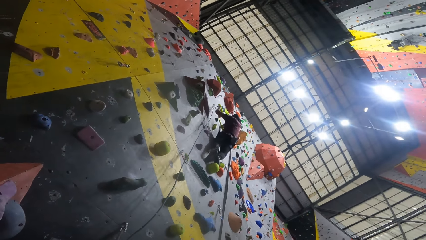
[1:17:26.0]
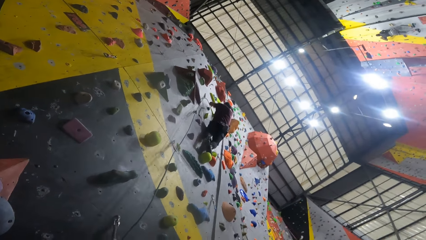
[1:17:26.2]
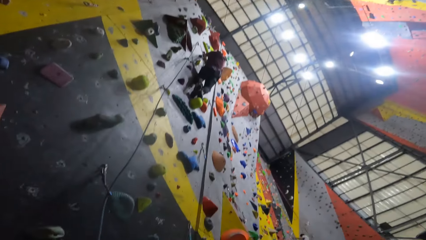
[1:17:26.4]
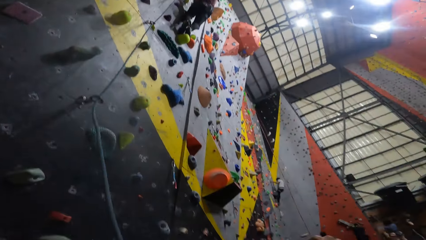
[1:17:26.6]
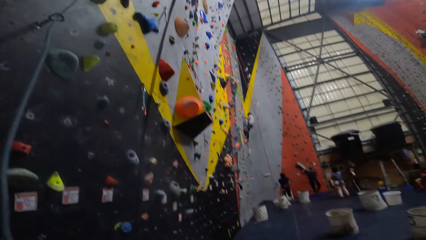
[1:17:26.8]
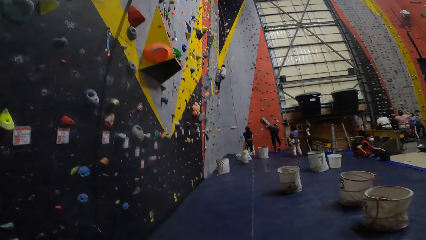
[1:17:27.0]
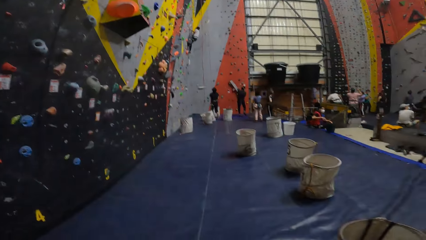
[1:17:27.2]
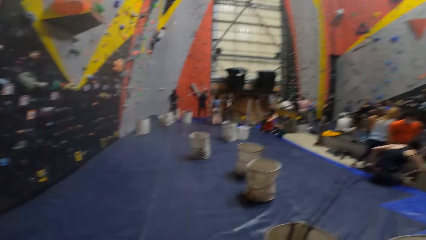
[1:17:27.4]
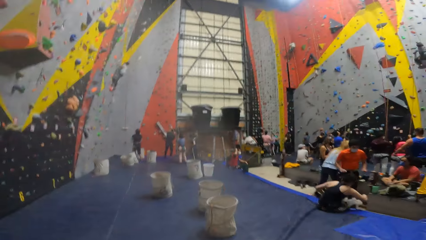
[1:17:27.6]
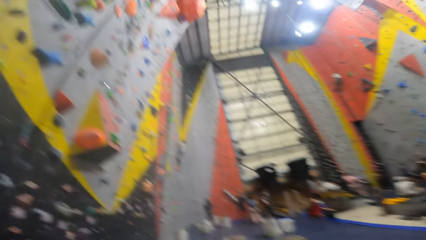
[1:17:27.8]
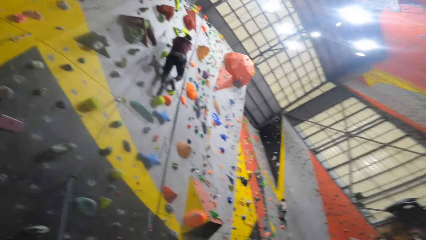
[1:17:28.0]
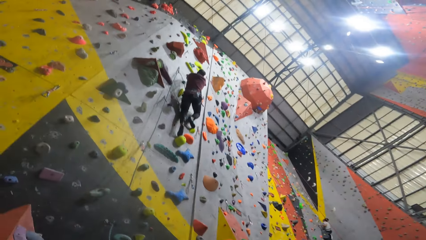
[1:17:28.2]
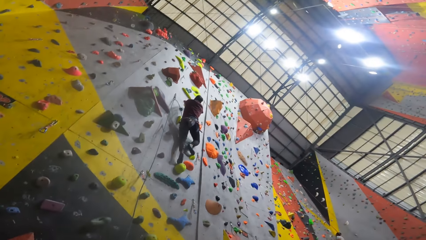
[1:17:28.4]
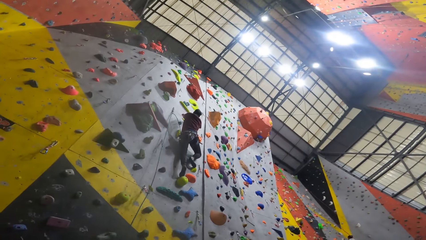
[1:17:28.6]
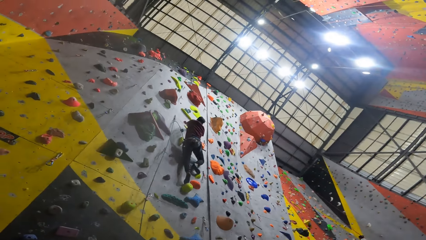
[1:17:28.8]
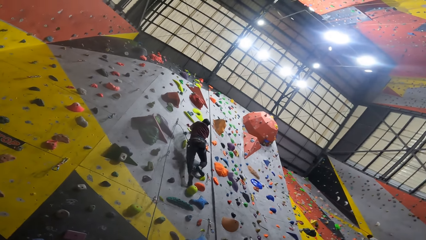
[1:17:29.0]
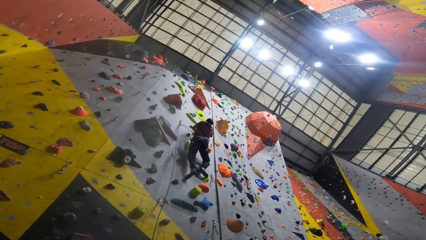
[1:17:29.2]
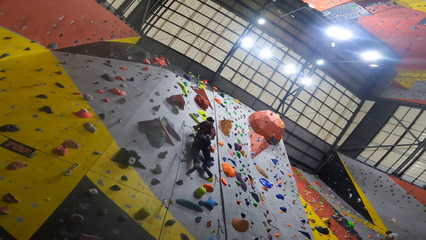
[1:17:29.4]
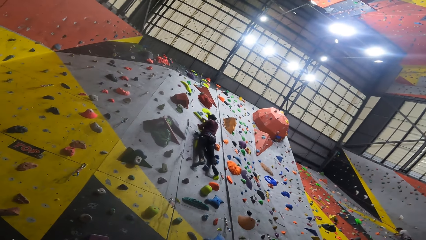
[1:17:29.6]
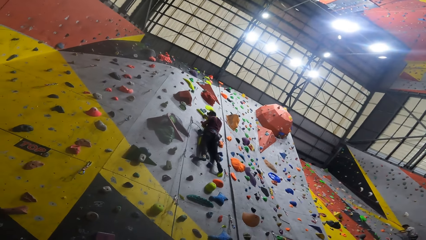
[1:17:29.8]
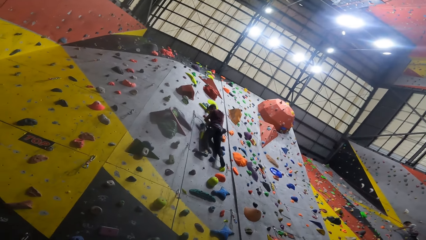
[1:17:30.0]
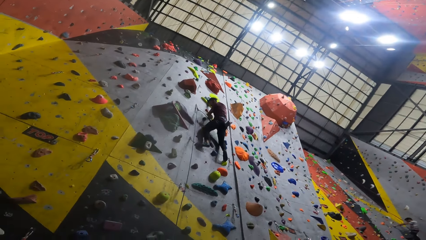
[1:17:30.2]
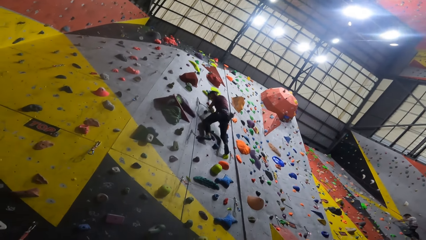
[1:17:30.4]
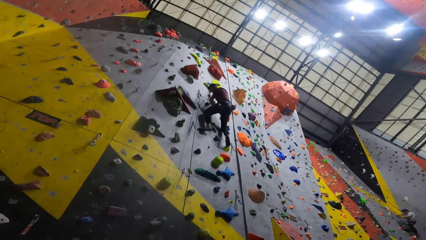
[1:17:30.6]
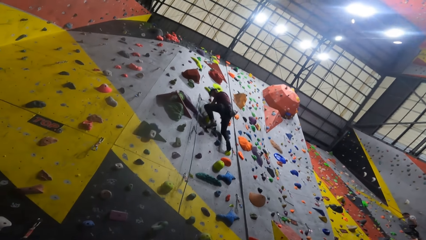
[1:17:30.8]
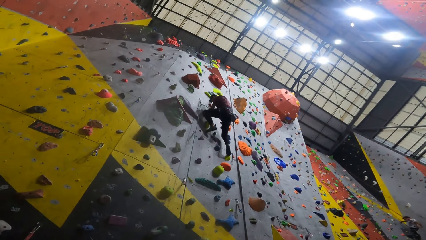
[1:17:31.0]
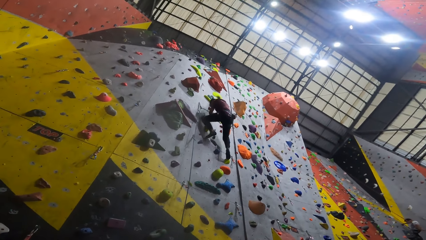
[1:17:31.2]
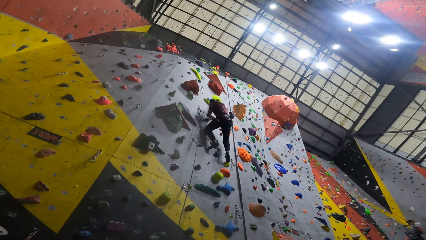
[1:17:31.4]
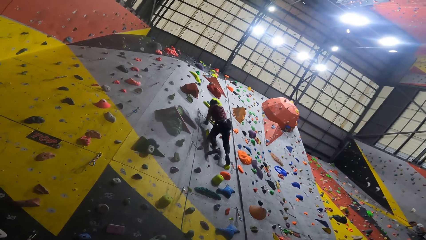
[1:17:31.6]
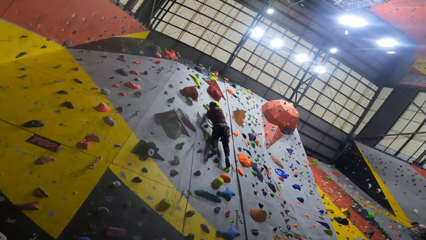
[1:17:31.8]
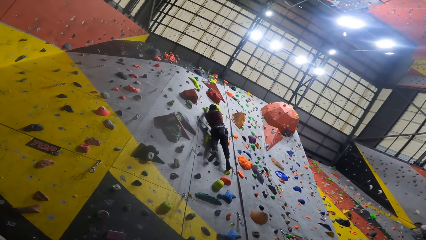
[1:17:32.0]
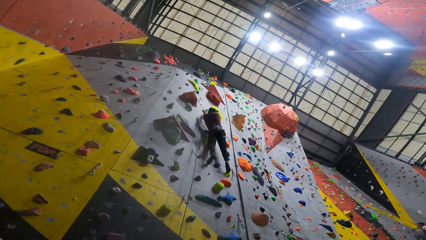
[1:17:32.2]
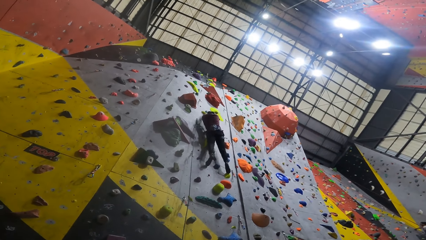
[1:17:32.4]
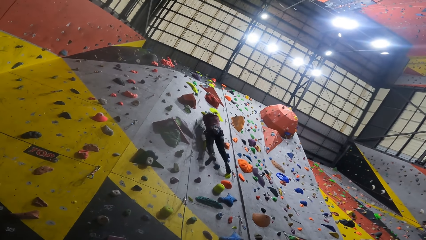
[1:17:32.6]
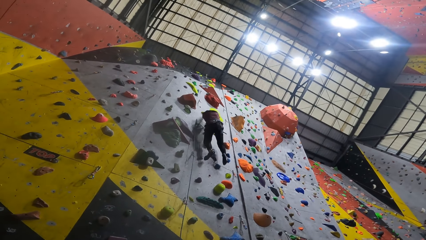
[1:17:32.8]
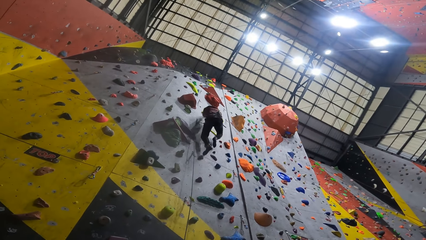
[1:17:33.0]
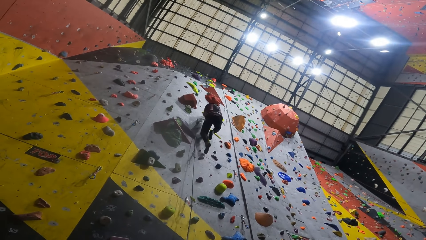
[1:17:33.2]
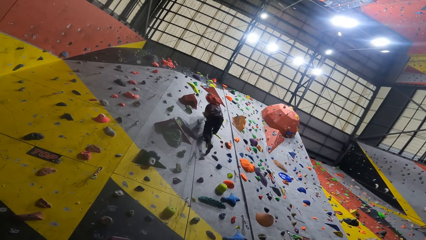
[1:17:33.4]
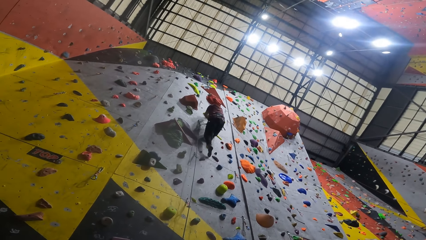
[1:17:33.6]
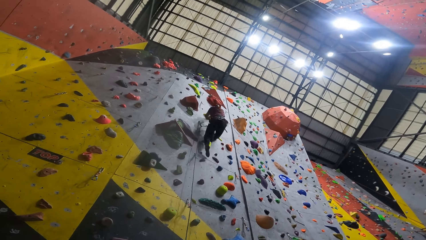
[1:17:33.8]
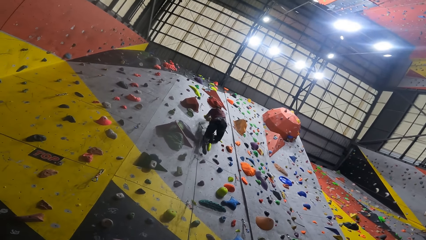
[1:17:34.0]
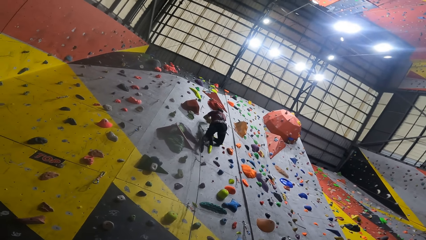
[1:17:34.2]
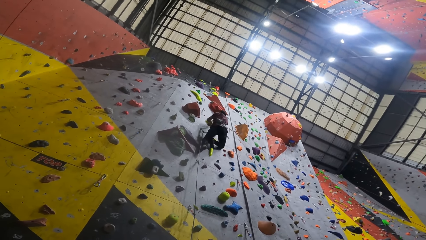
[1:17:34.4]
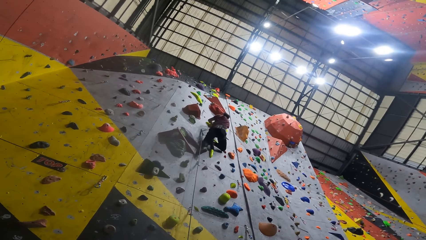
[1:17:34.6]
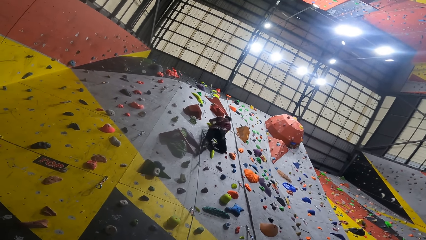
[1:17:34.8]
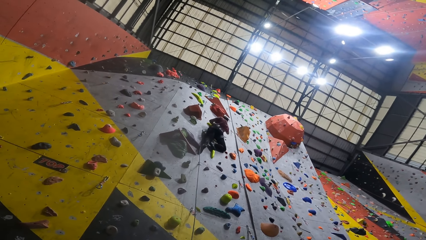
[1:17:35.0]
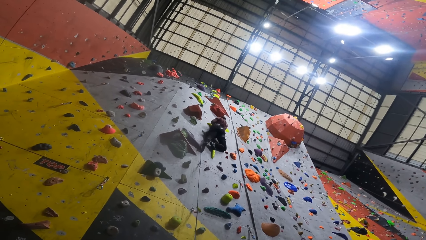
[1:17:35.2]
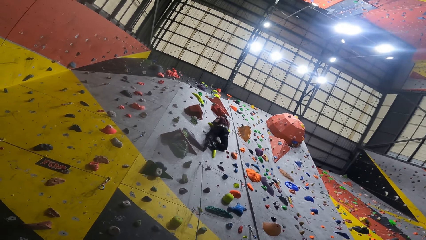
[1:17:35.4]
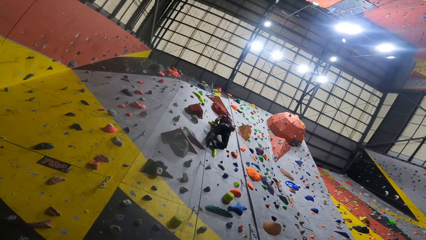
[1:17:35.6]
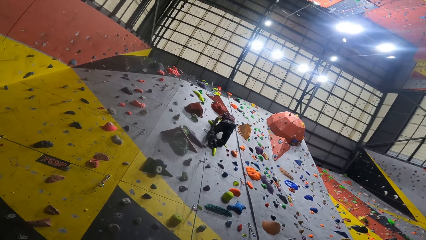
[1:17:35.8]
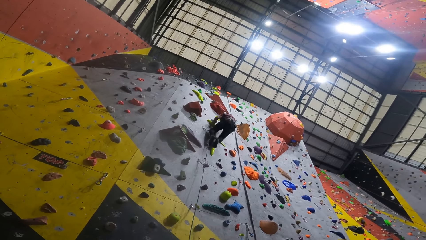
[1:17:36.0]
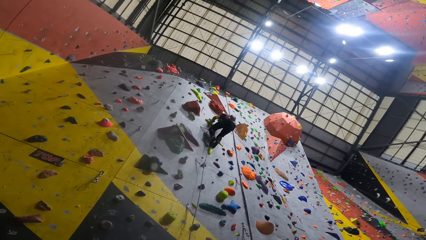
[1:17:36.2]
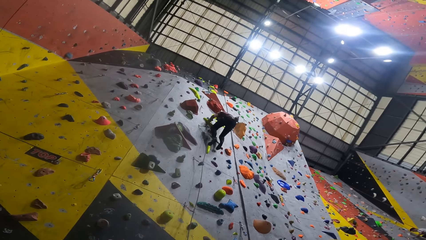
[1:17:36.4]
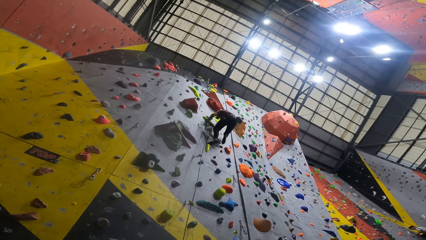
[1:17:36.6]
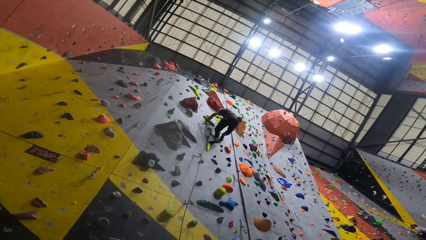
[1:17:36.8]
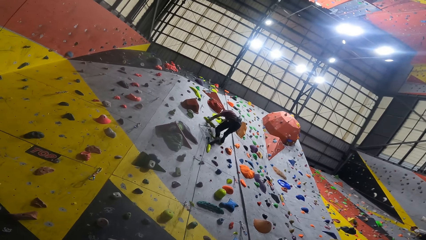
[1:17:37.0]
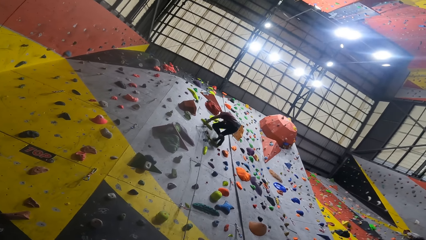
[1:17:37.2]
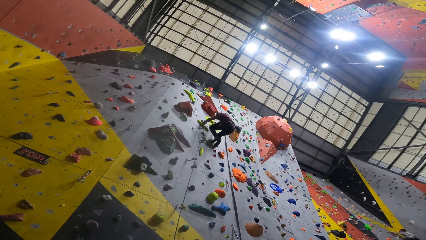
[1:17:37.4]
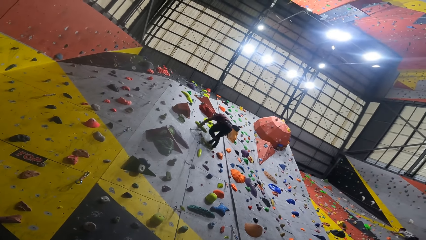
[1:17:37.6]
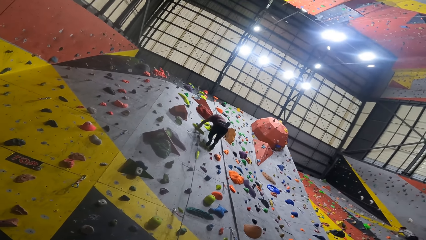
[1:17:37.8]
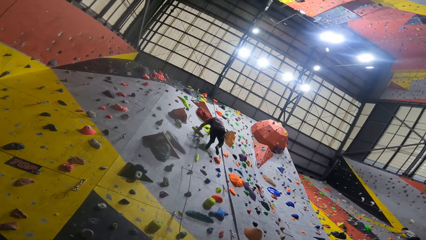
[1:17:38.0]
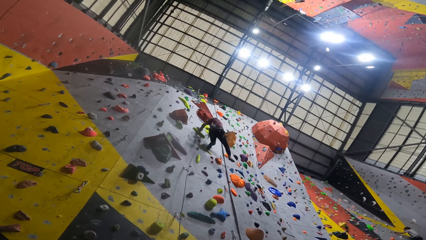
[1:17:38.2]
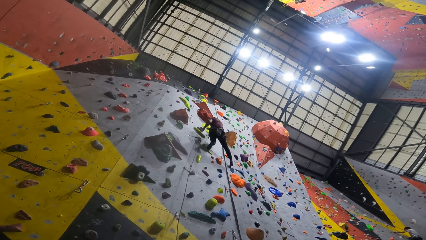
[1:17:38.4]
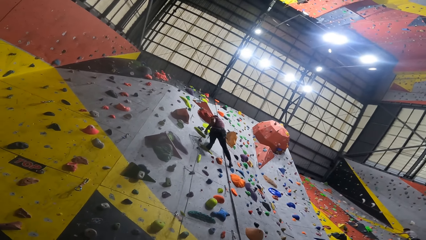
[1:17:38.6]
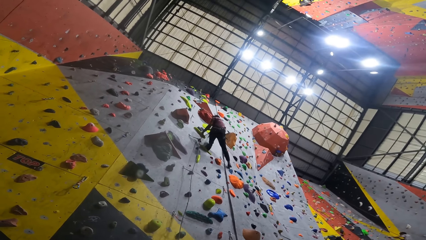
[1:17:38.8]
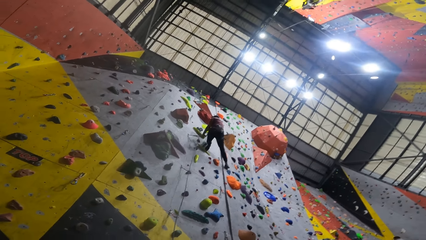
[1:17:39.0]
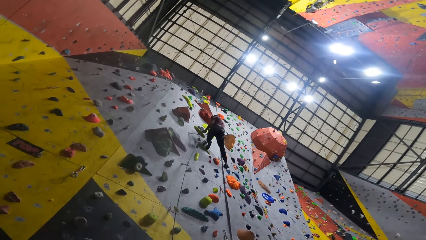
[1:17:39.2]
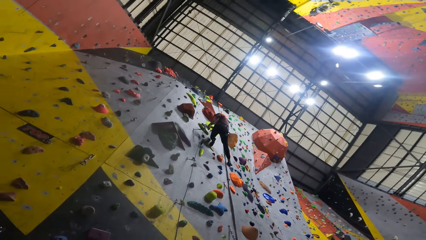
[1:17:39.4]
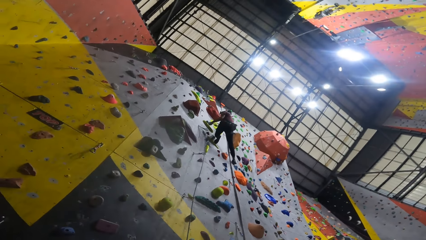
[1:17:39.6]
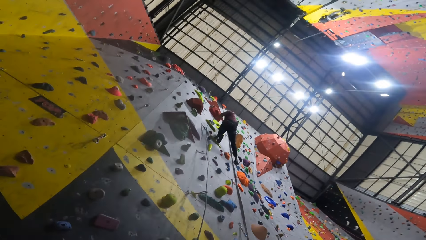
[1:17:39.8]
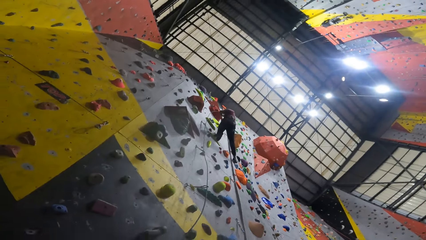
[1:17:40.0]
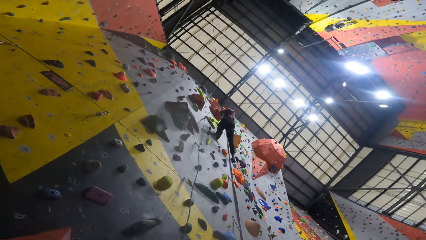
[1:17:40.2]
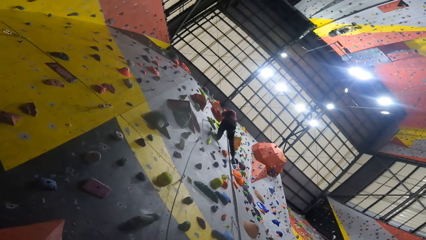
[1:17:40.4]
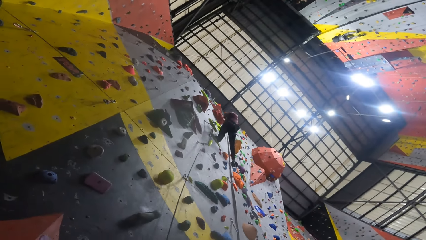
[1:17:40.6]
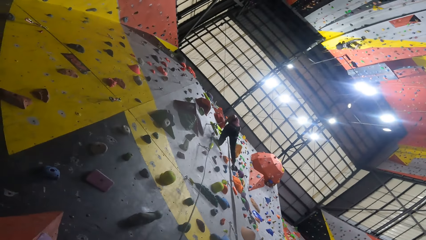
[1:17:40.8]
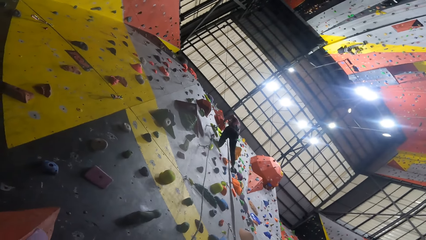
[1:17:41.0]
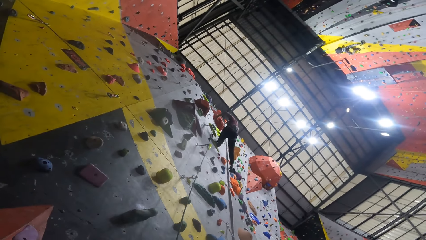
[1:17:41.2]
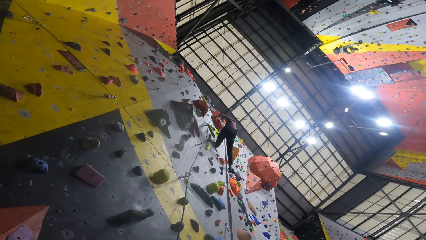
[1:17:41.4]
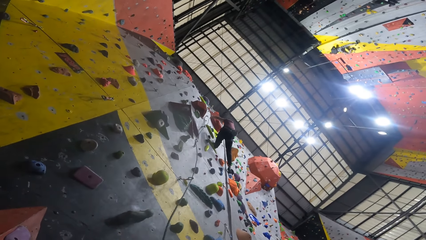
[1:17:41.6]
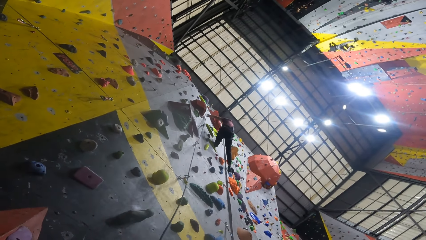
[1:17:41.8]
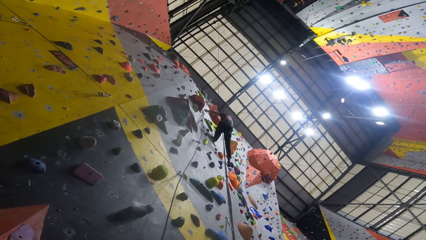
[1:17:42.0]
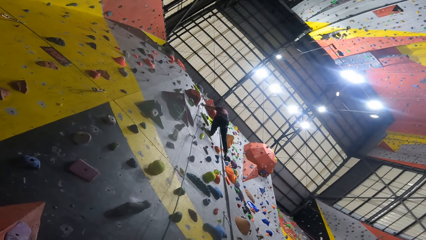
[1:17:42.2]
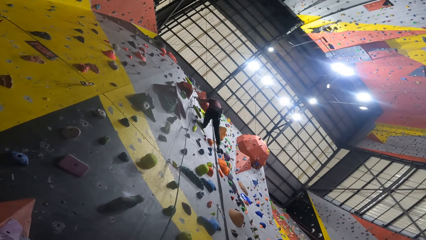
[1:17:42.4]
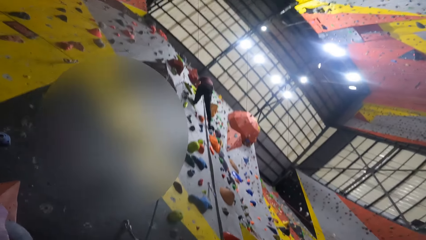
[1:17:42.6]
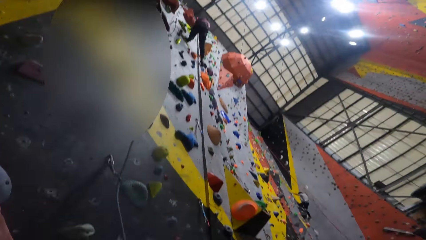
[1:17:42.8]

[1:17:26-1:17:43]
The camera wearer looks at rock climbers. They look around. A man moves a leg, climbs up, steps on a grip and stretches a leg. Another man holds a rope. The first man pulls the rope.
